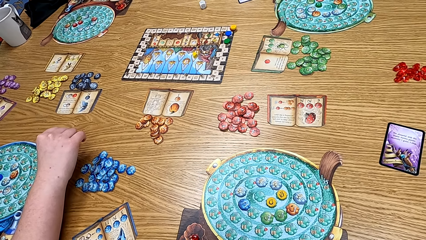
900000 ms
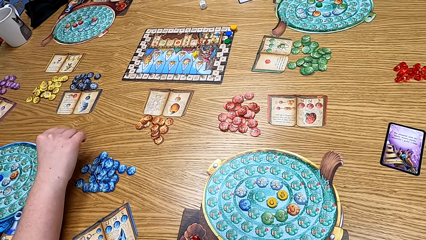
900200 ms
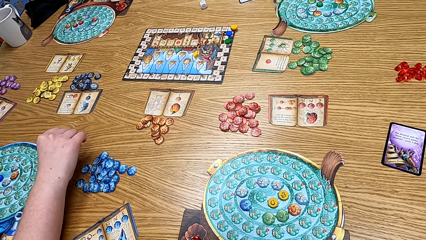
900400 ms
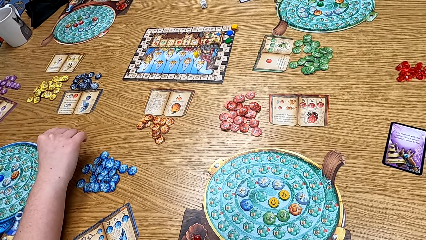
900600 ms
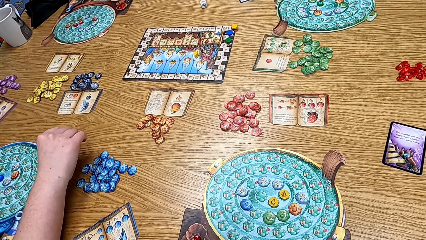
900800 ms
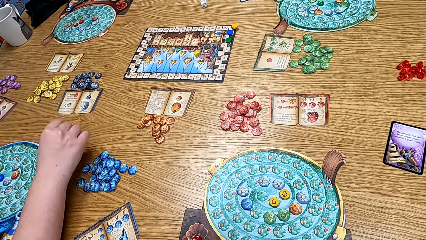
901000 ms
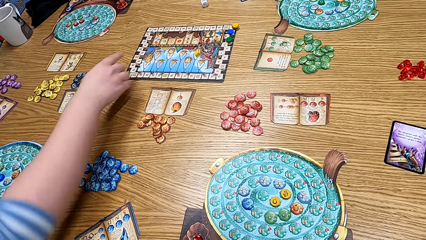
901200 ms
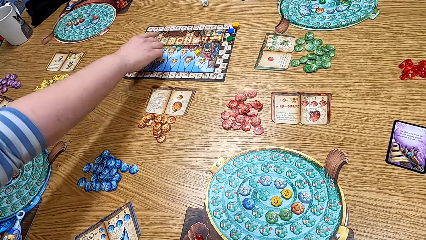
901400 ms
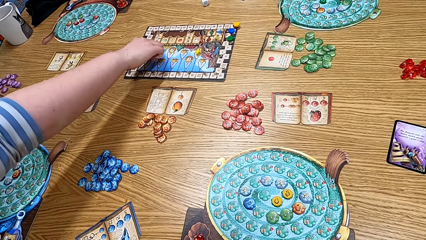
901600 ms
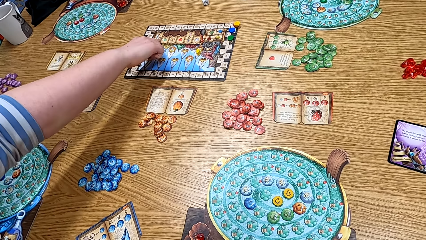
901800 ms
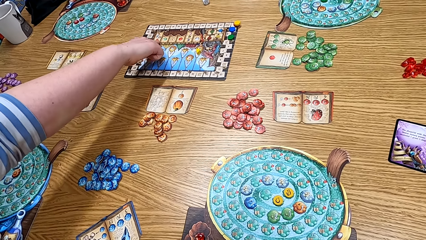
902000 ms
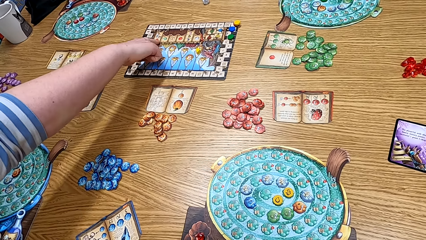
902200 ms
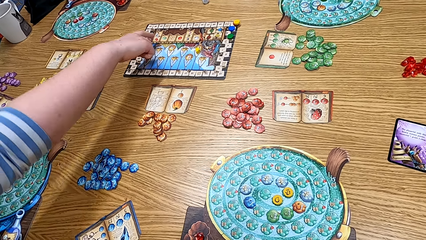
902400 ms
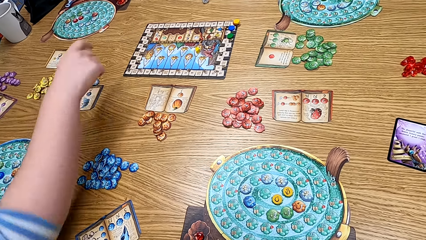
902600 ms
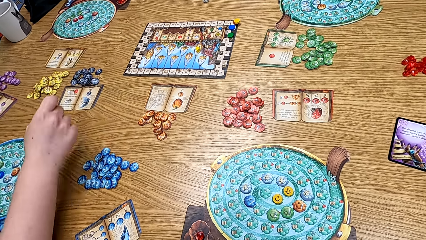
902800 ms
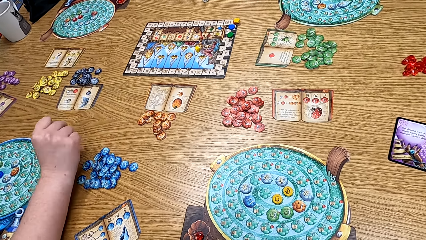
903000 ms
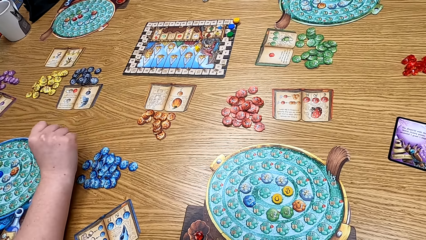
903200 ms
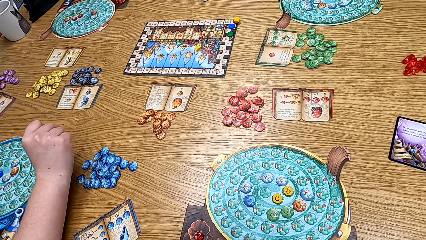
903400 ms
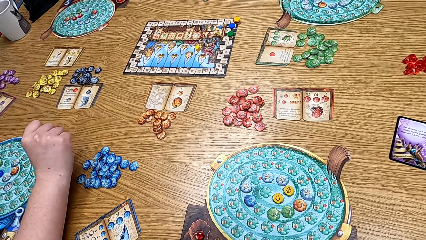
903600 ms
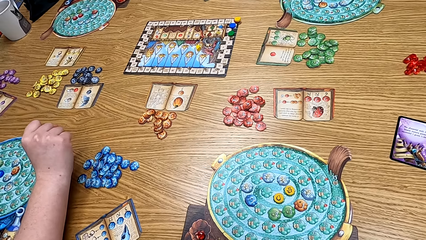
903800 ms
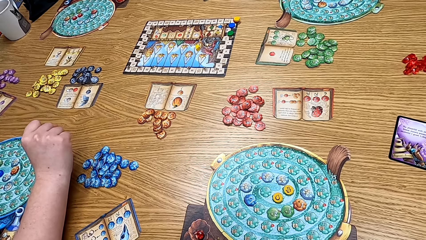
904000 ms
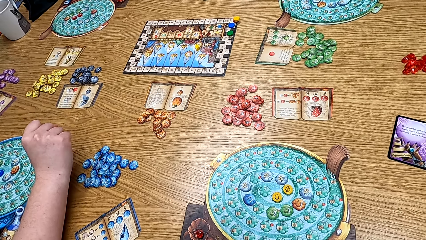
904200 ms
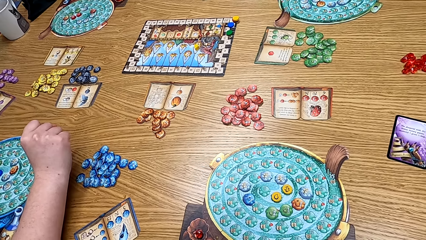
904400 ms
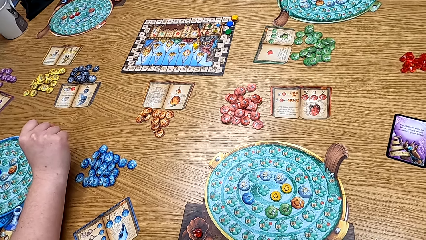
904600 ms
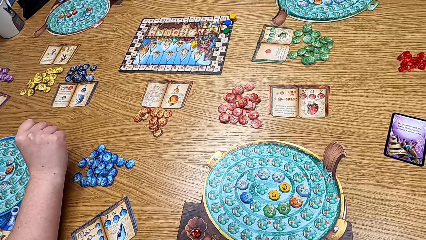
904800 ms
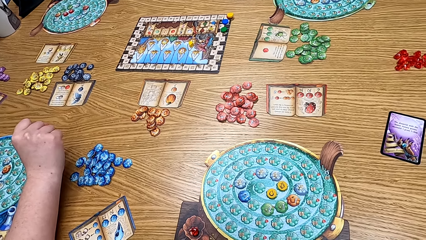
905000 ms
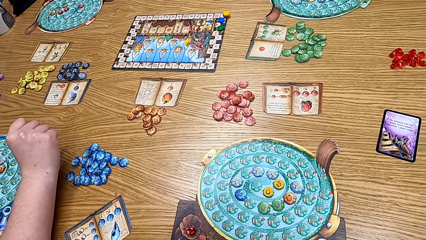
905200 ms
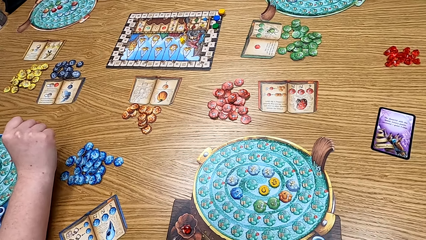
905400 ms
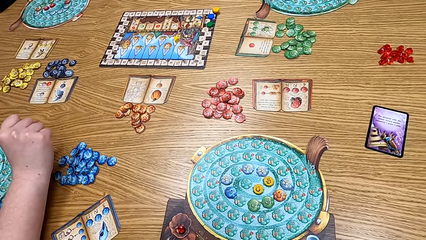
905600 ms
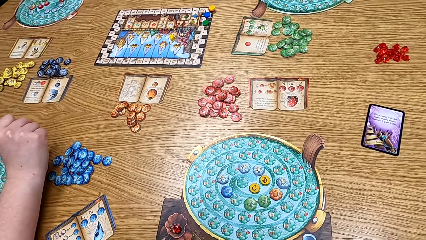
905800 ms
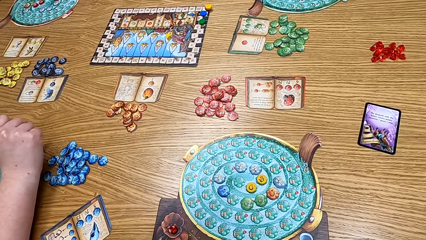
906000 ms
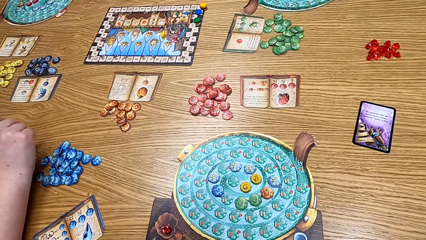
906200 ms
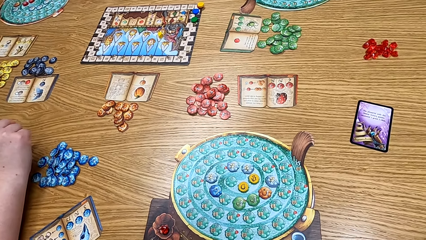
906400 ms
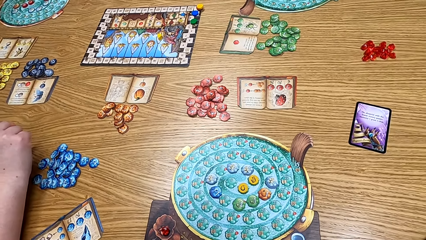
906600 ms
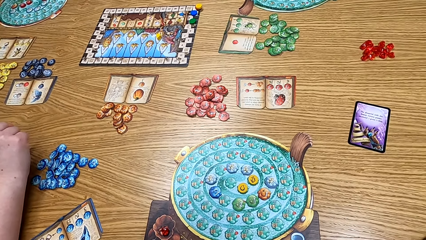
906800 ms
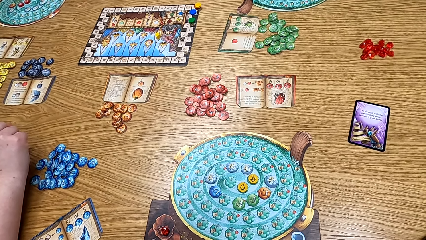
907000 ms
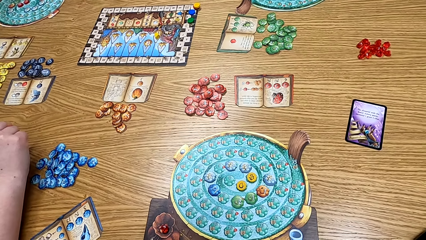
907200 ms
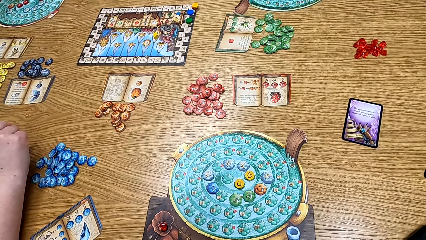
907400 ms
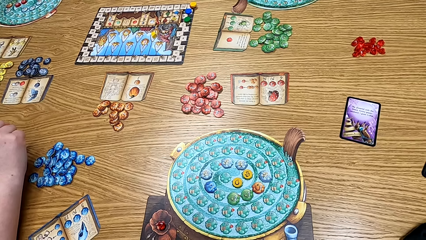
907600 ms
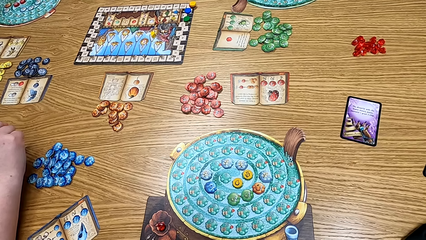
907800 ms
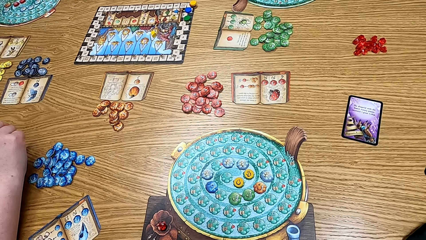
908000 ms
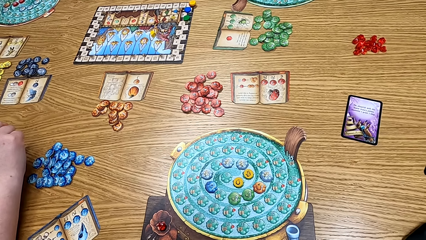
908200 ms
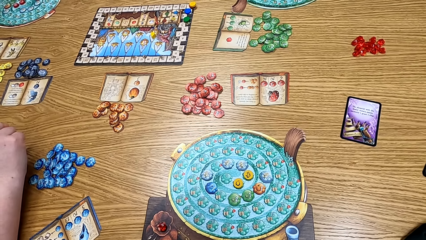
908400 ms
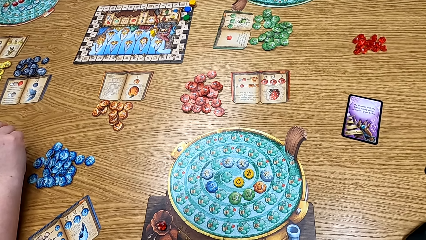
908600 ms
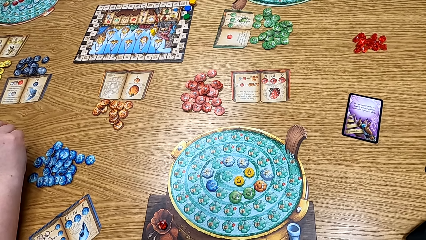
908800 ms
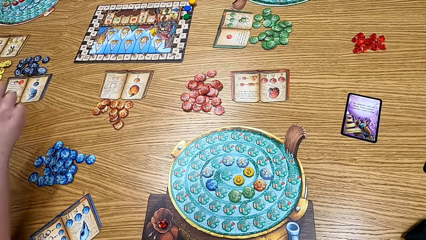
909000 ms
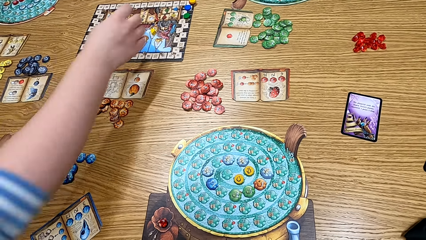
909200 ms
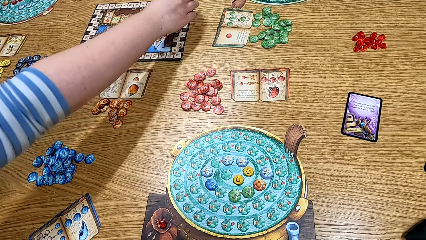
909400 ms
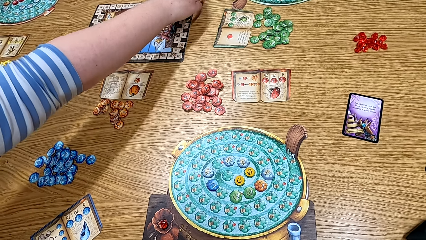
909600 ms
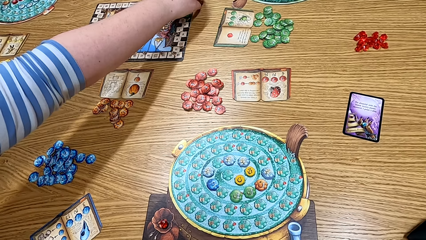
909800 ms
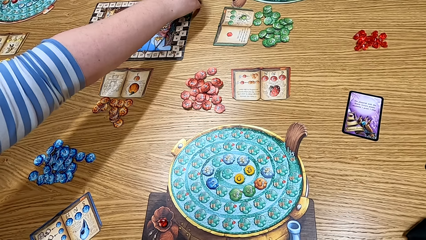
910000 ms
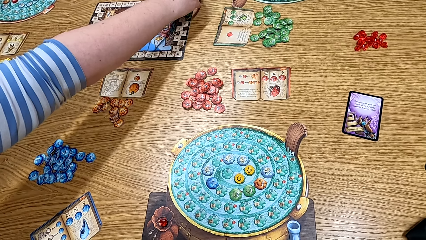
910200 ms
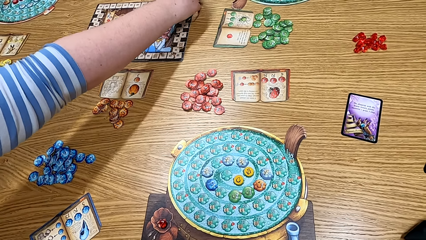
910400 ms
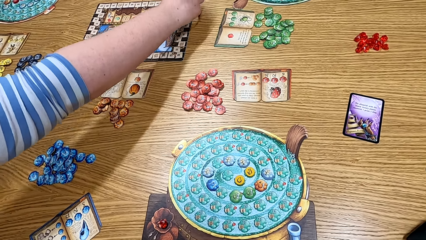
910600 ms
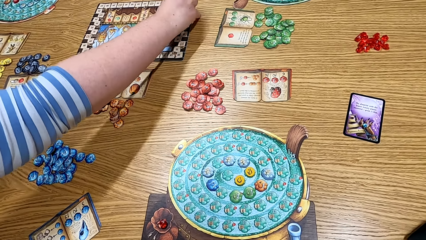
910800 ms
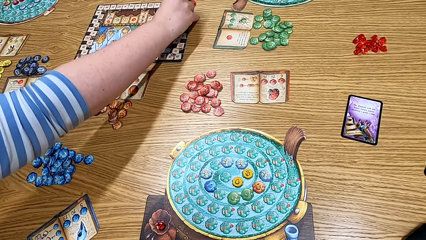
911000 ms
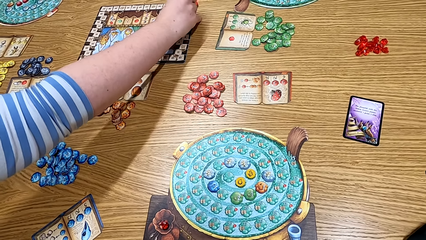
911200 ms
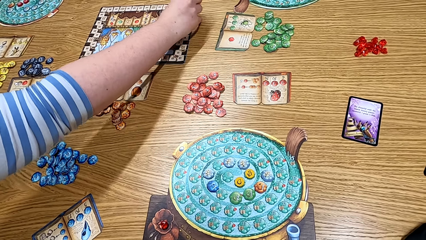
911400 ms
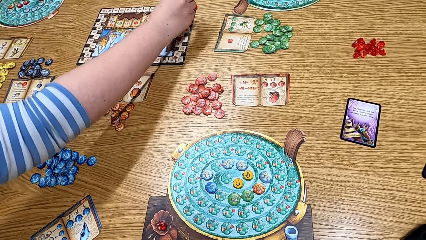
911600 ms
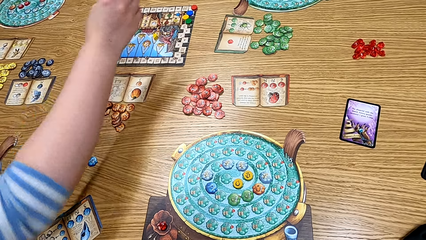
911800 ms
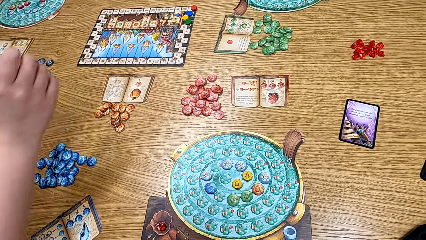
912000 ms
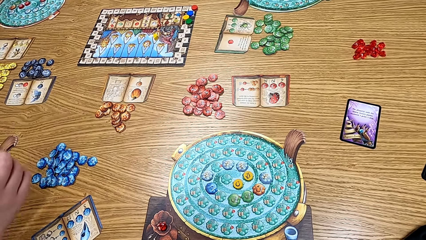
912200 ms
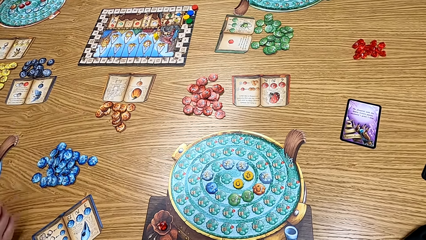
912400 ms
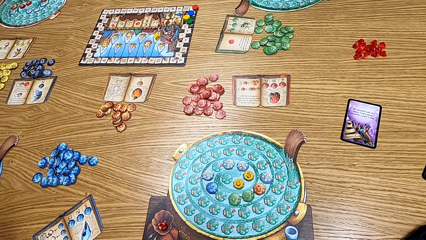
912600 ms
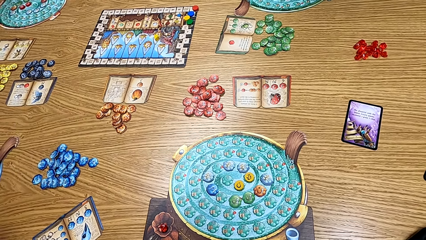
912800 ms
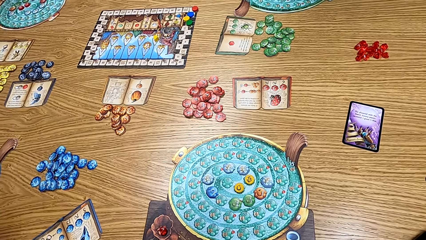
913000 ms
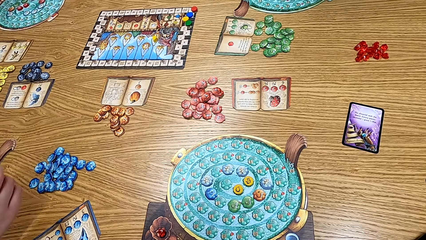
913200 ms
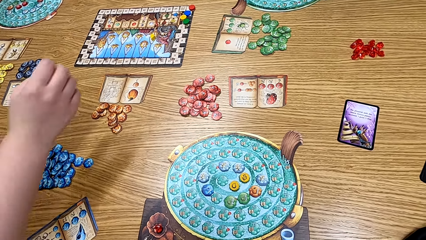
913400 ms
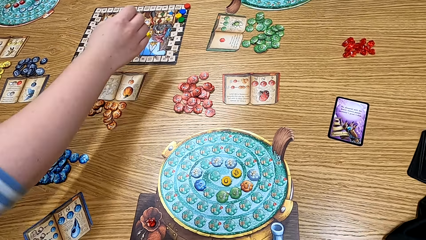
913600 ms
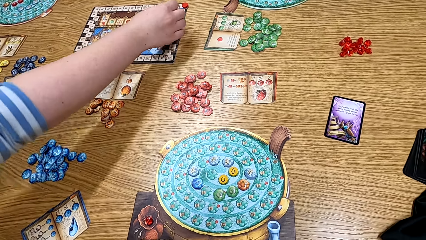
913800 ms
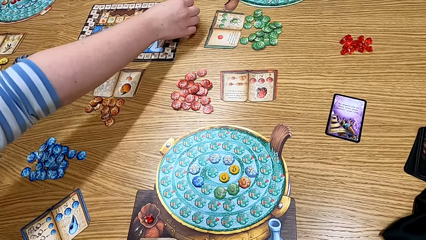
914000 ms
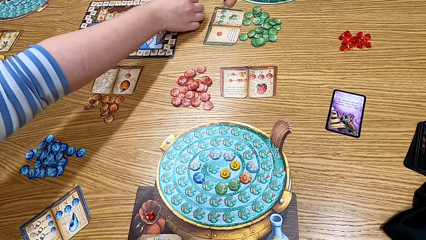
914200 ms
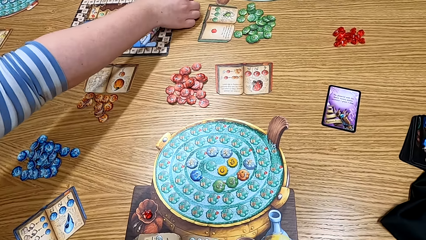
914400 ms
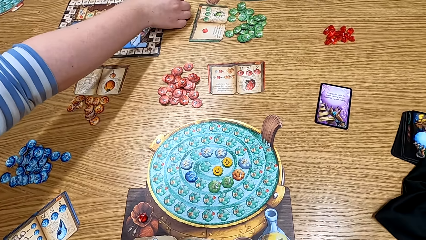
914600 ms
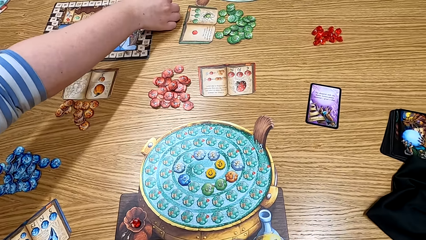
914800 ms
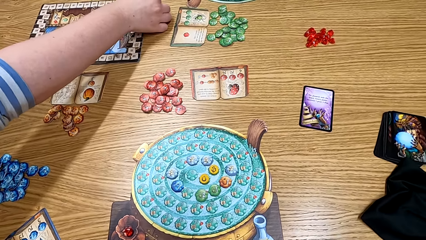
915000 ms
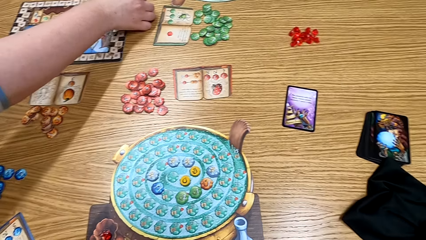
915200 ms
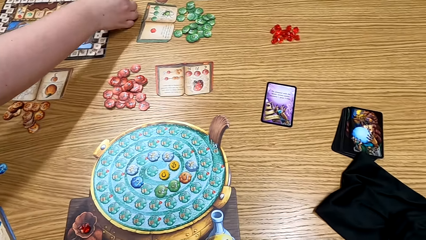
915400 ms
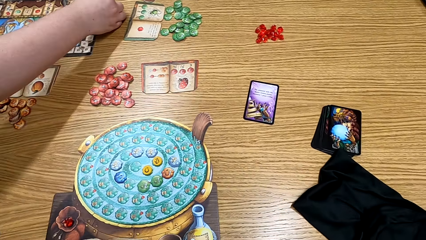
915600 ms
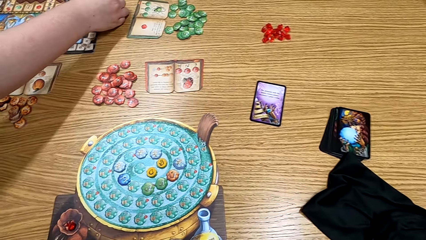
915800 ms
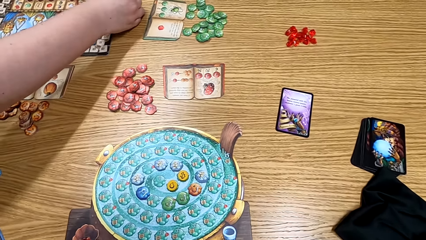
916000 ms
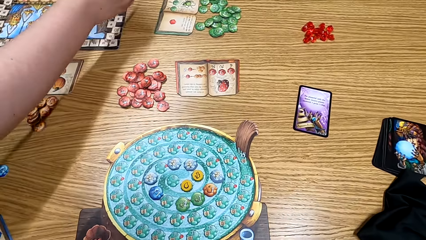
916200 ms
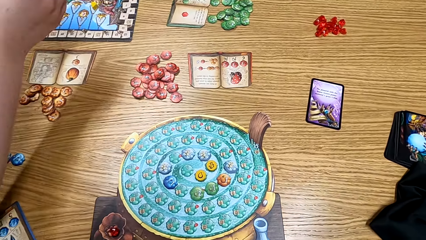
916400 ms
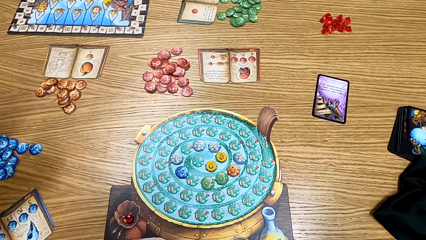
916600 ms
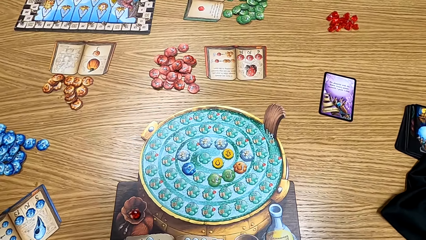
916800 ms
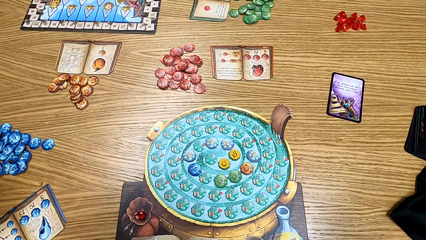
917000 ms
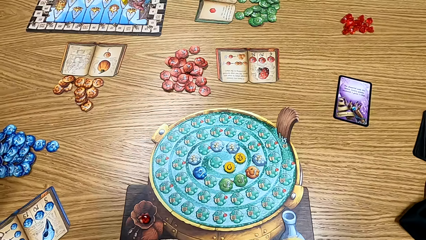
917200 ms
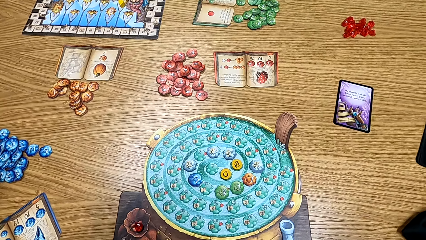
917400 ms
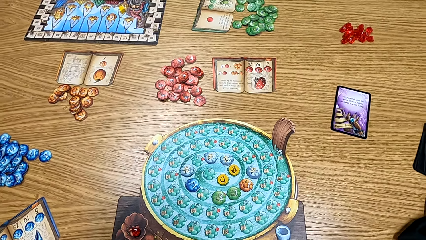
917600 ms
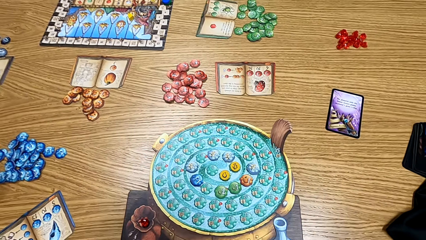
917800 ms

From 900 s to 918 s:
The lady points at the board. The lady plays the game. The camera wearer looks at the table. The lady plays the board game. The camera wearer looks around the house.
